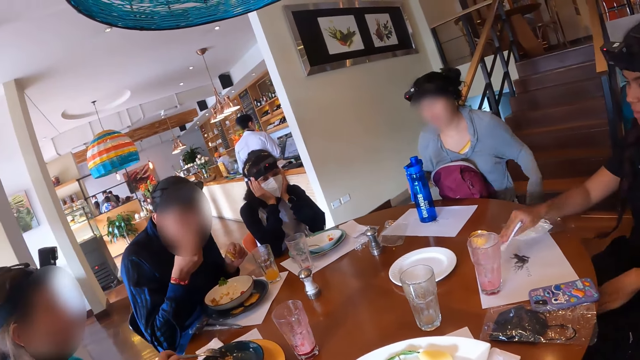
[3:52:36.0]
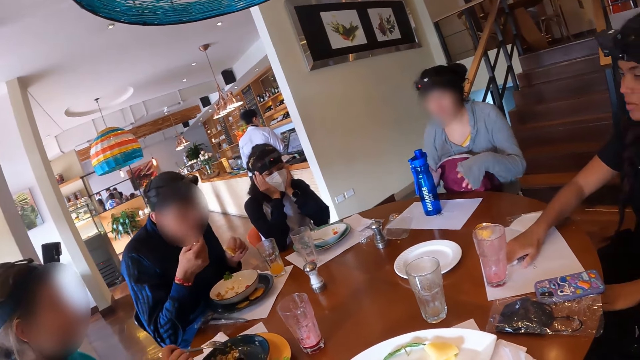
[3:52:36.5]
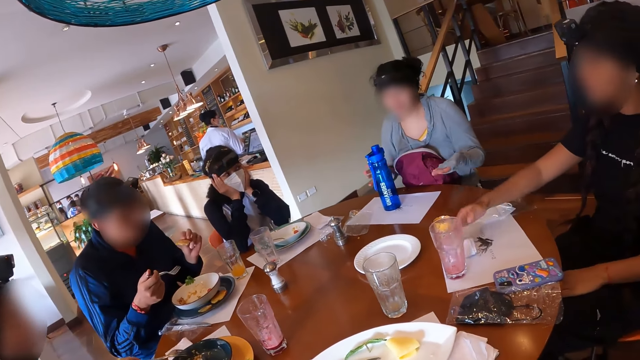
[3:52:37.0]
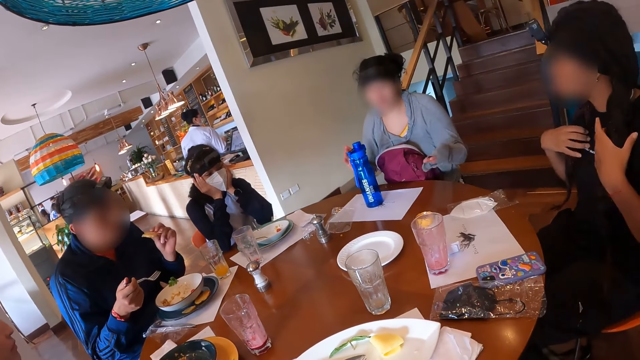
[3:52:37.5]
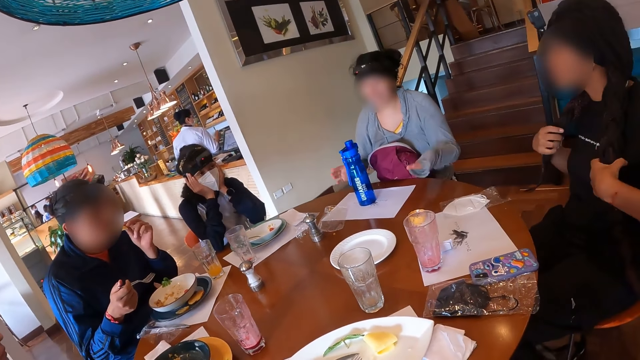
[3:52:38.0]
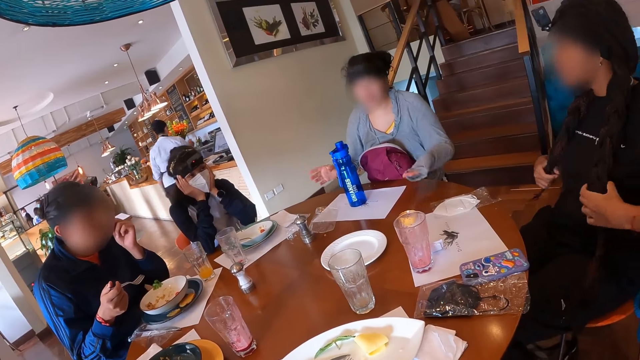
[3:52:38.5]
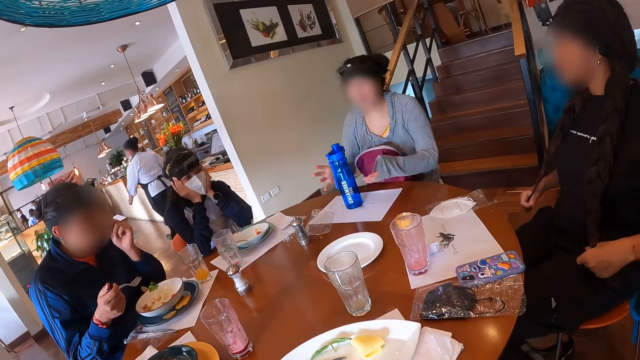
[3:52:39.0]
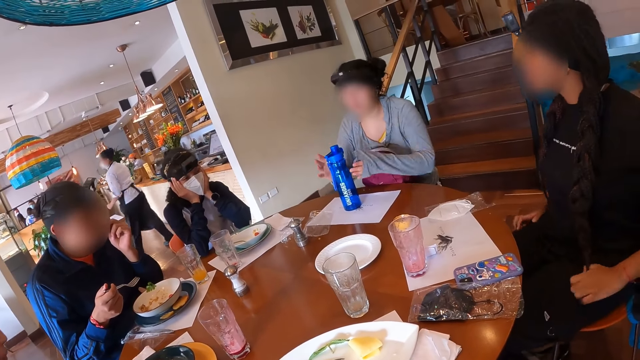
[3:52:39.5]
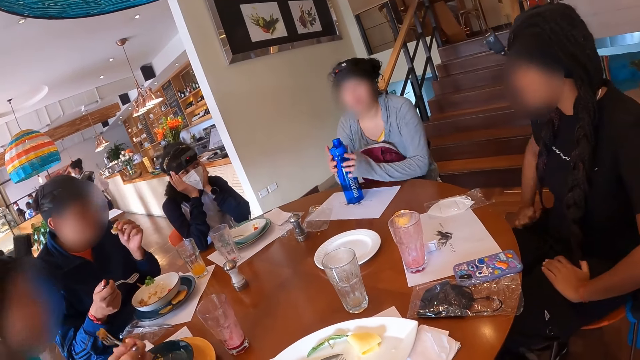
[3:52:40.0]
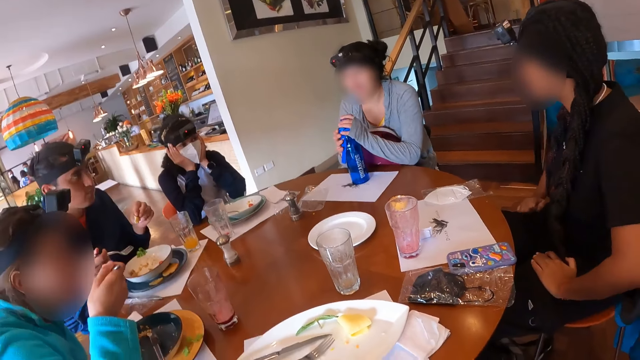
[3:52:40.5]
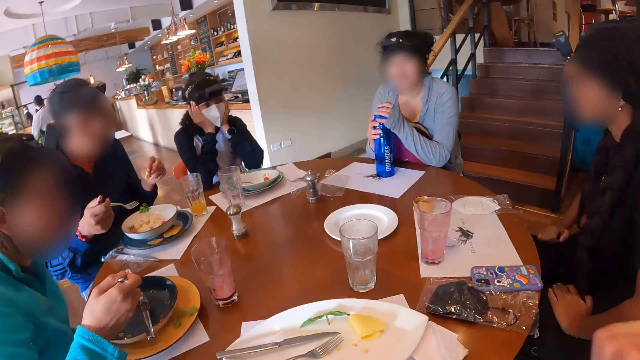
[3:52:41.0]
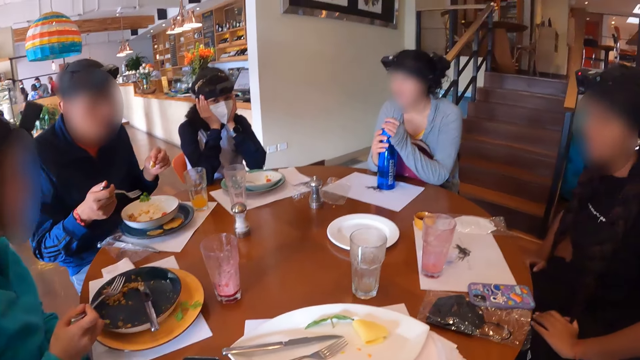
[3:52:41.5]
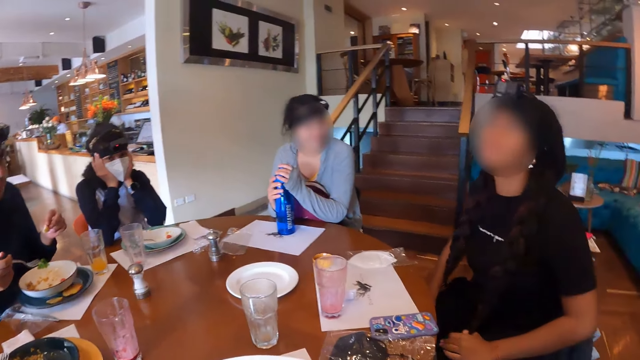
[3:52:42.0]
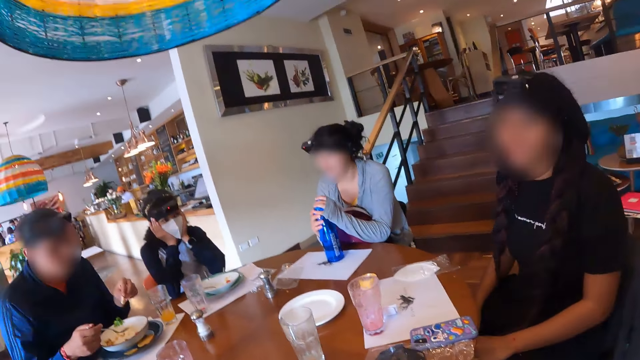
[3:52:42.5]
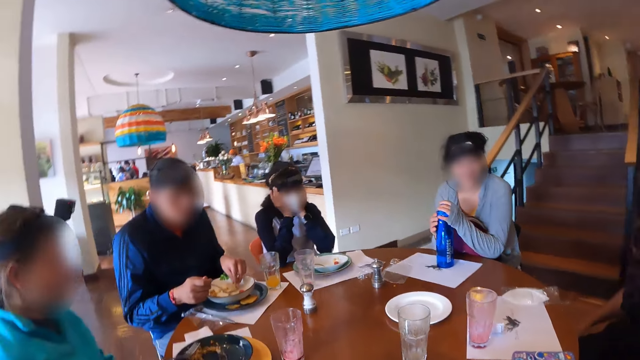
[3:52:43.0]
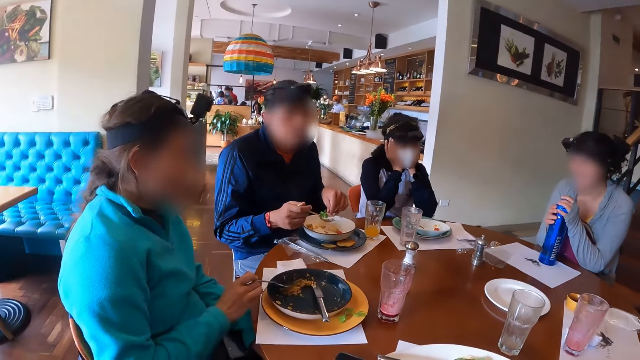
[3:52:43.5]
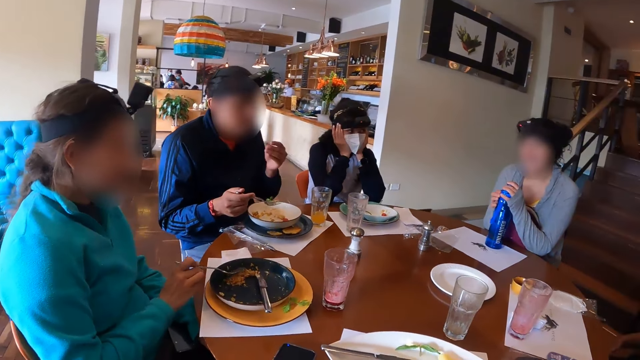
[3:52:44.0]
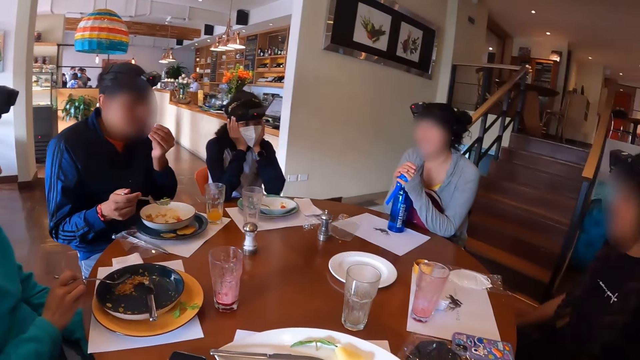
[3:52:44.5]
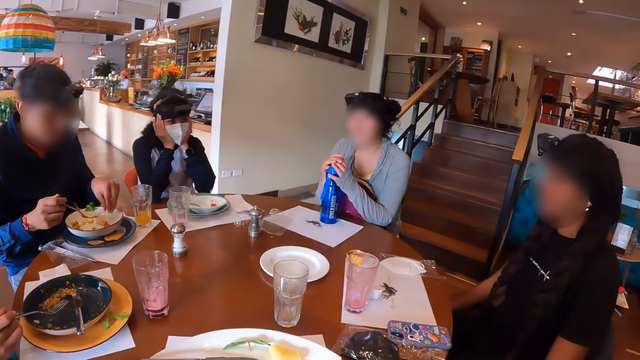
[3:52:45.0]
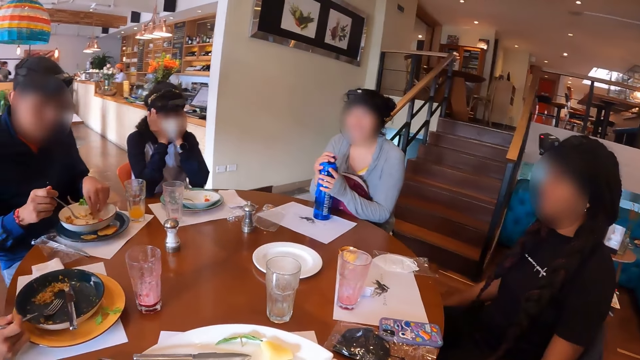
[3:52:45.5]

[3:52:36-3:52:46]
A man eats the machaca with the fork in his right hand. A woman drops the tissue paper on the table with her right hand and adjusts her hair with her hands. The man eats the taco in his left hand. Another woman holds the water bottle on the table with her hands. A third woman eats the machaca with the fork in her right hand. The man drops the taco in his left hand in the plate. The third woman adjusts some machaca on the plate with the fork in her right hand.

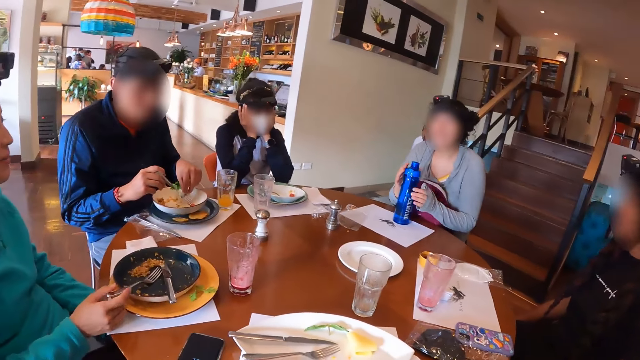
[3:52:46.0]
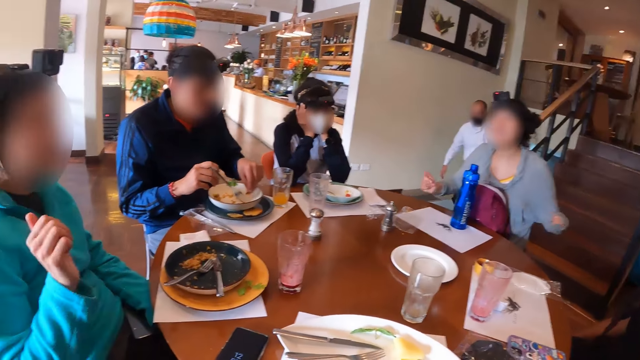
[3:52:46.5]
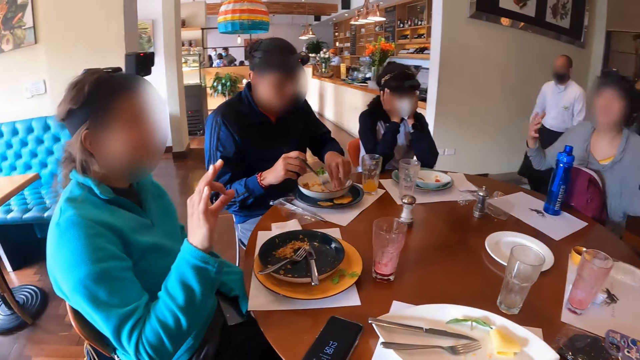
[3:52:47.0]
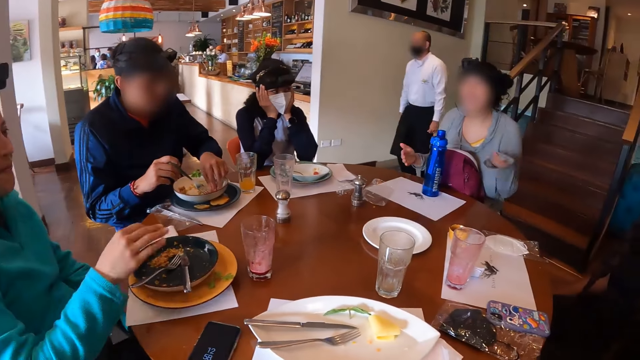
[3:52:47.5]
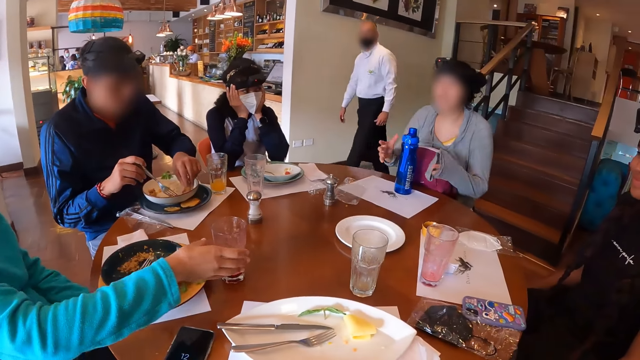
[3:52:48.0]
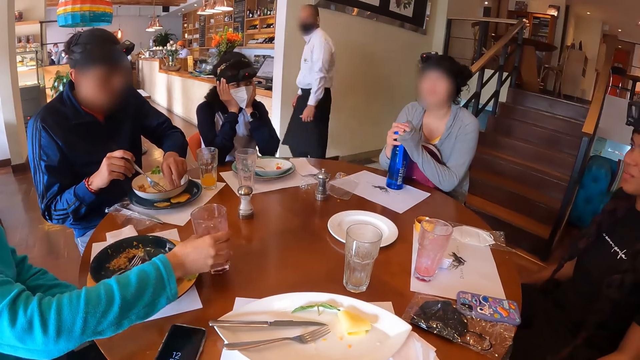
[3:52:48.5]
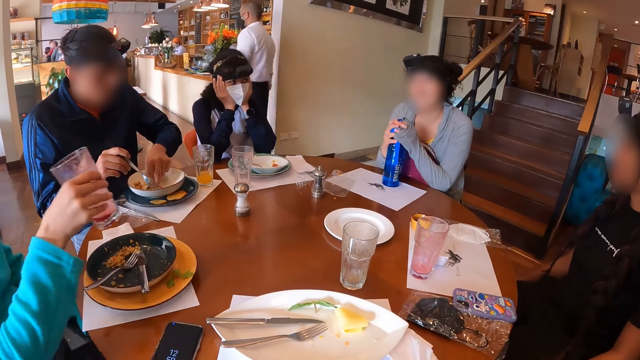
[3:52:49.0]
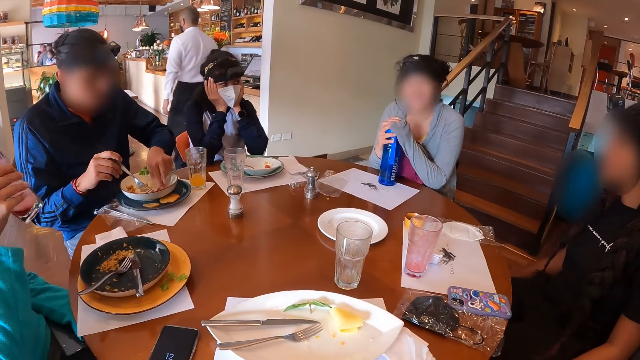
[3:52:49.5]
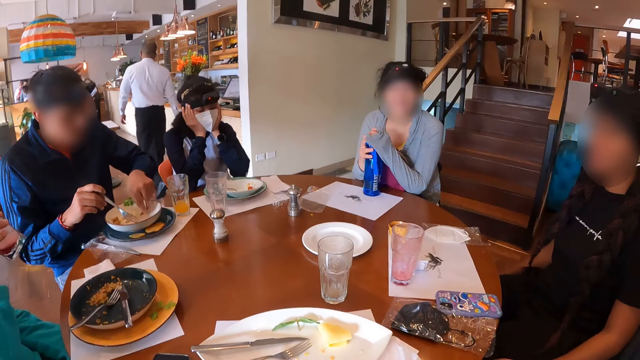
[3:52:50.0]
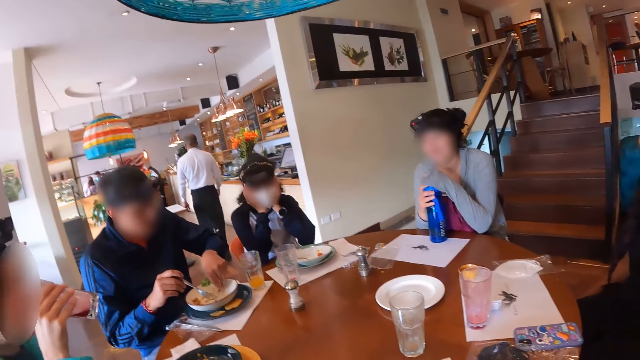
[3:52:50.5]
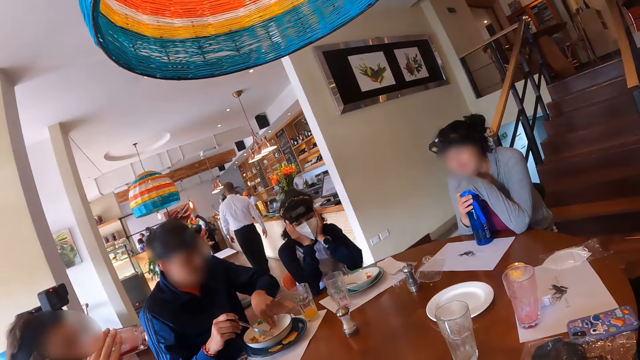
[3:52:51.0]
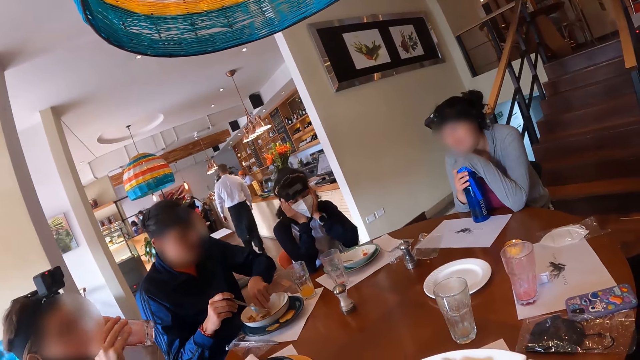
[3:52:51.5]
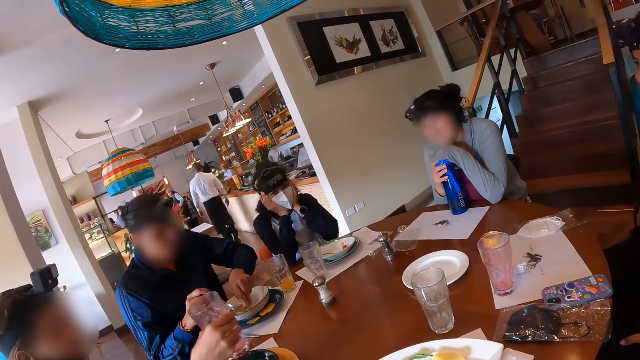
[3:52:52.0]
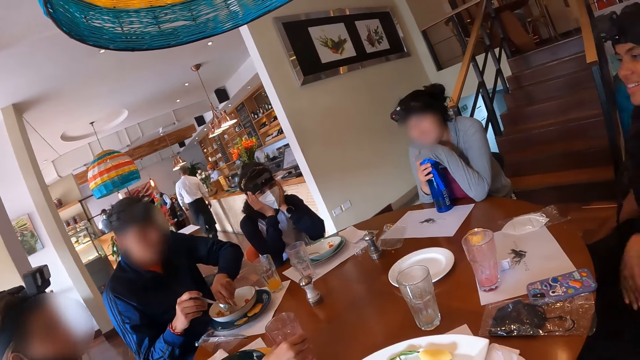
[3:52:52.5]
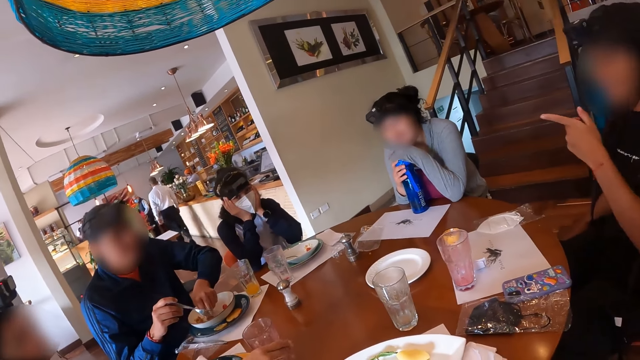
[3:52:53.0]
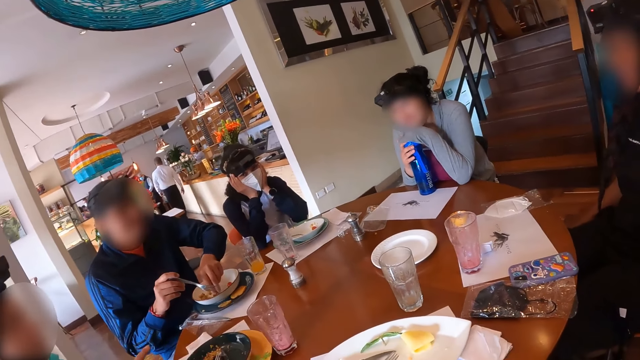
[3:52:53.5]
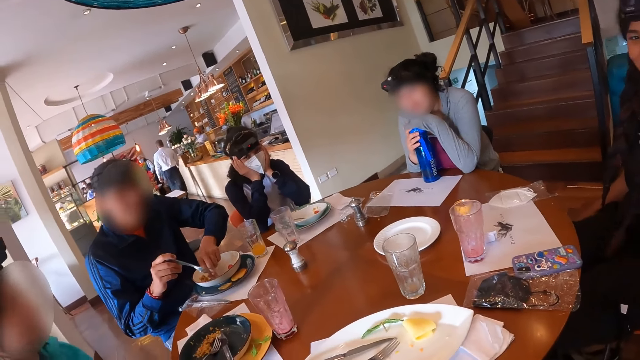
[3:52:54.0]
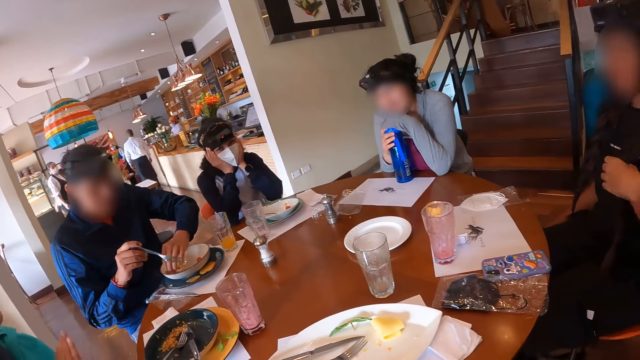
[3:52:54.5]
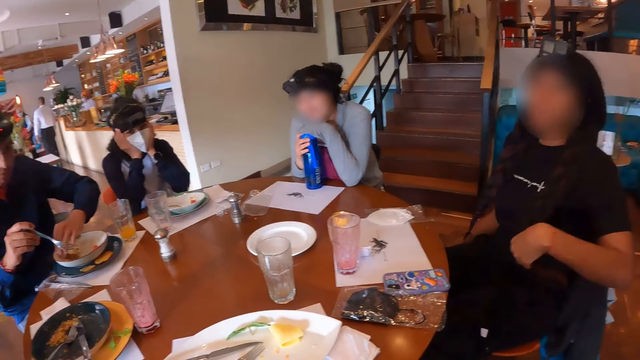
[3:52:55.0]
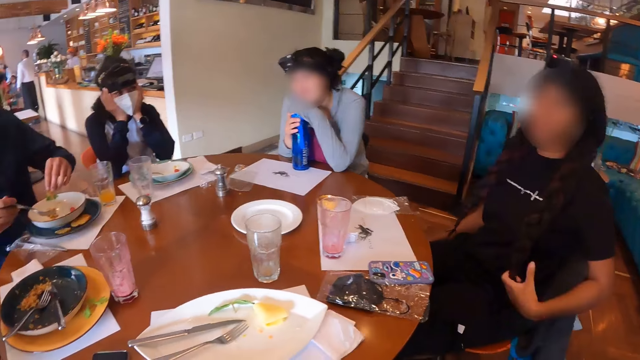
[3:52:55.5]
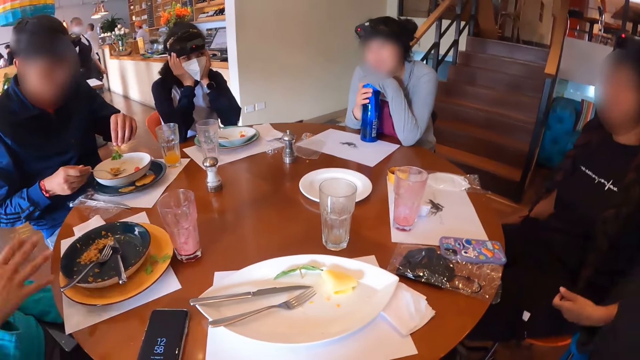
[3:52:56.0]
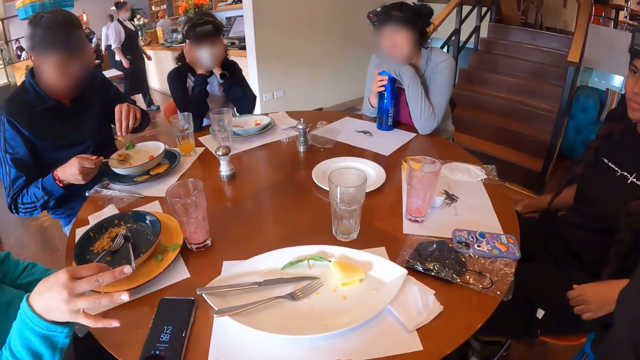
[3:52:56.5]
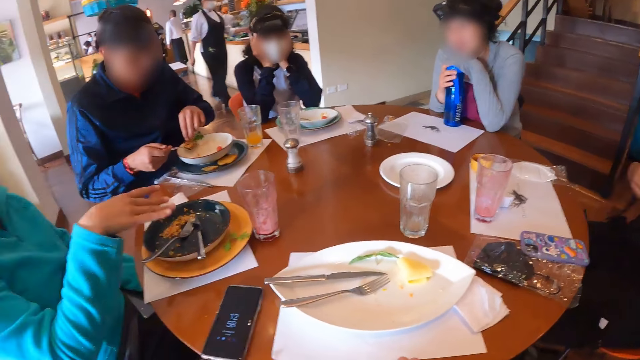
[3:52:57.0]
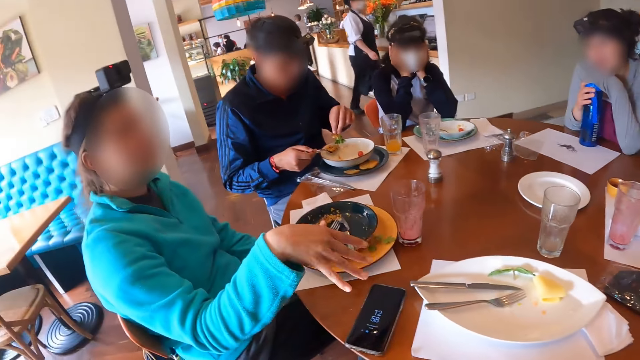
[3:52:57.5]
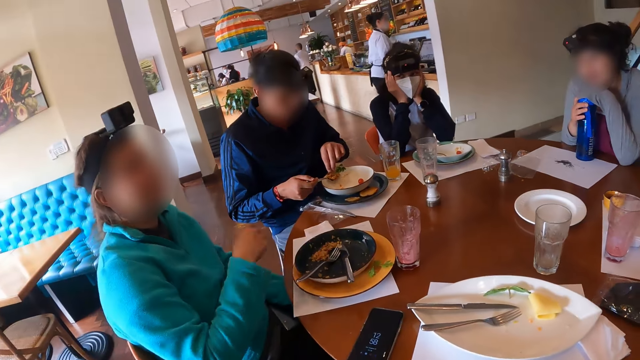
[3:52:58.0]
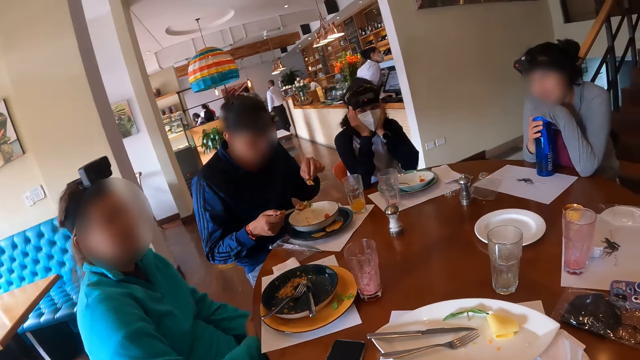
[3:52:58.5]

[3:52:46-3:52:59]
A man picks up the taco in the plate with his left hand. A woman drops the fork in the plate with her right hand. The man adjusts some machaca on the plate with the taco in his left hand. The woman picks up the glass cup of juice on the table with her right hand. Another woman holds the water bottle on the table with her hands. The first woman drinks juice from the glass cup of juice in her right hand and drops the glass cup of juice on the table with her right hand. A third woman adjusts her hair with her left hand. The man picks up the machaca in the plate with the fork in his right hand. The man packs the machaca in the plate with the taco in his left hand into the fork in his right hand.
